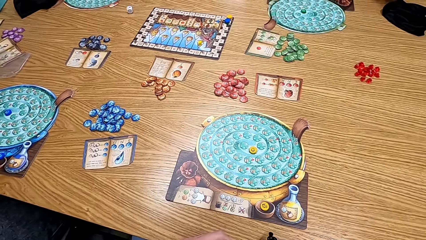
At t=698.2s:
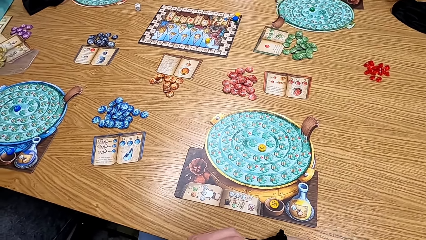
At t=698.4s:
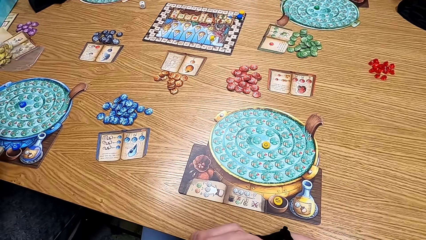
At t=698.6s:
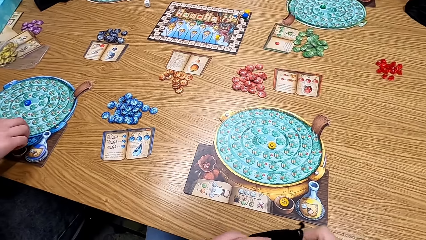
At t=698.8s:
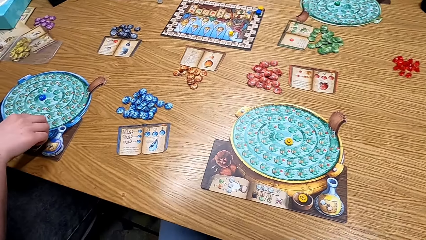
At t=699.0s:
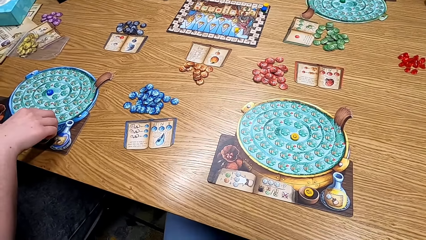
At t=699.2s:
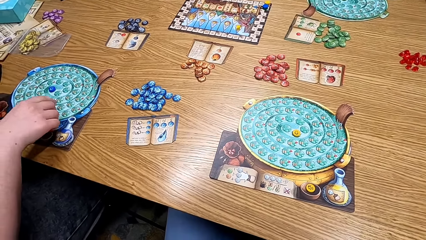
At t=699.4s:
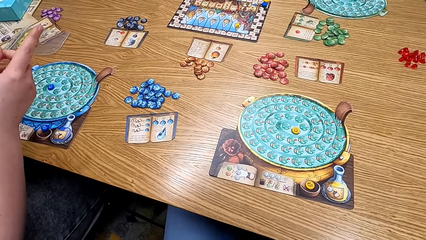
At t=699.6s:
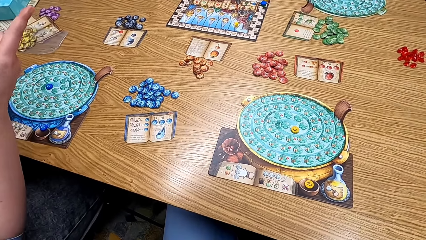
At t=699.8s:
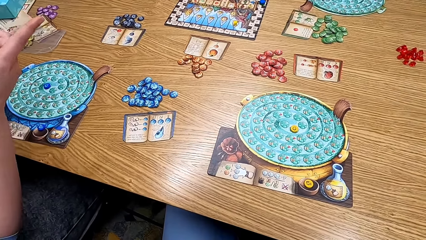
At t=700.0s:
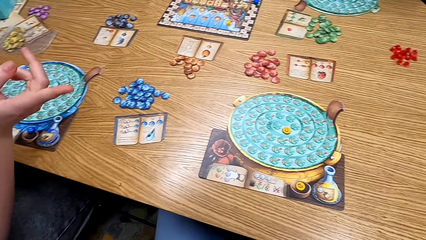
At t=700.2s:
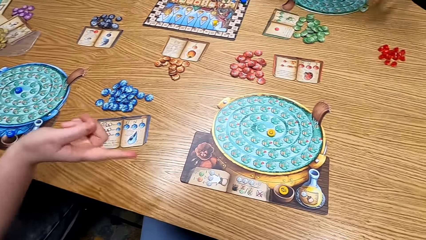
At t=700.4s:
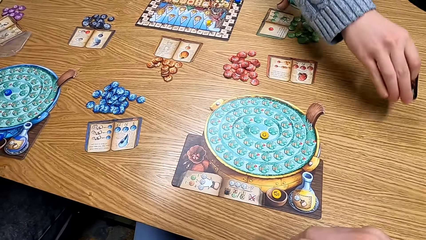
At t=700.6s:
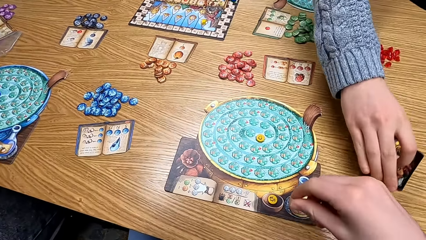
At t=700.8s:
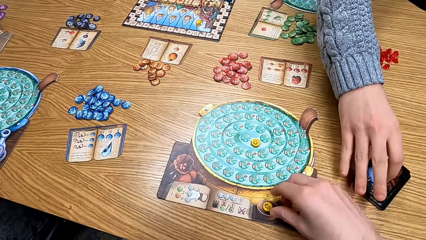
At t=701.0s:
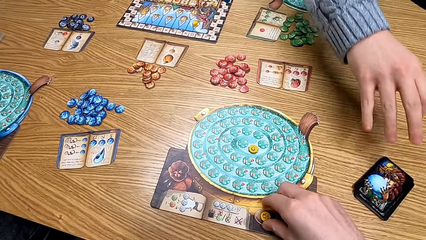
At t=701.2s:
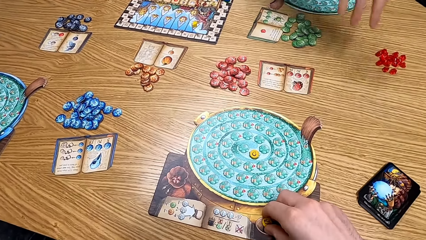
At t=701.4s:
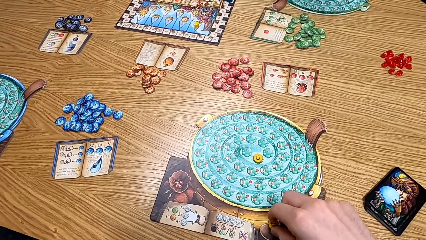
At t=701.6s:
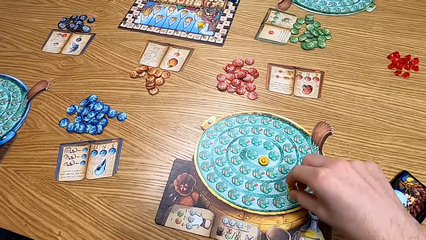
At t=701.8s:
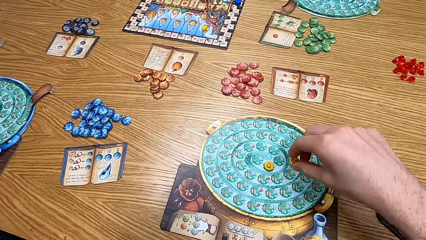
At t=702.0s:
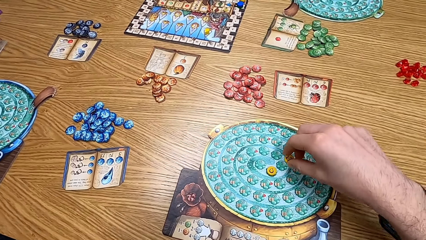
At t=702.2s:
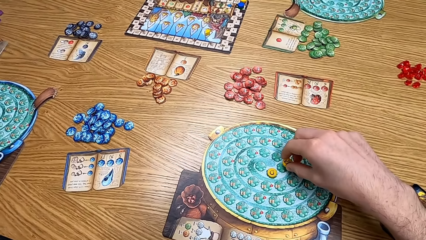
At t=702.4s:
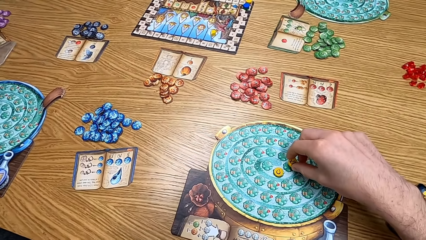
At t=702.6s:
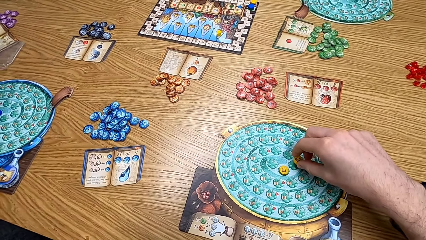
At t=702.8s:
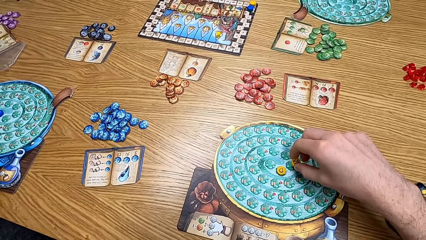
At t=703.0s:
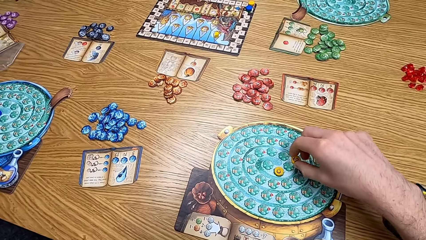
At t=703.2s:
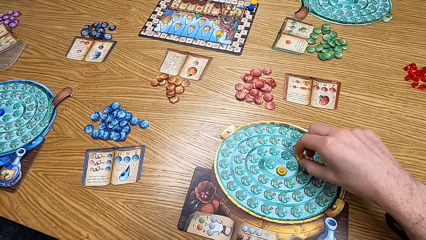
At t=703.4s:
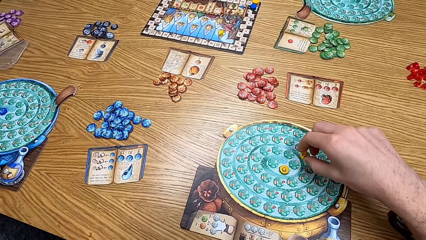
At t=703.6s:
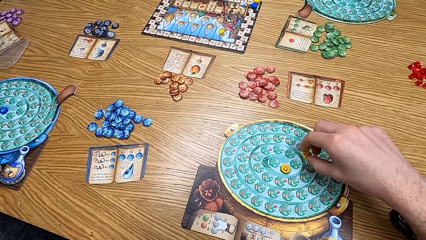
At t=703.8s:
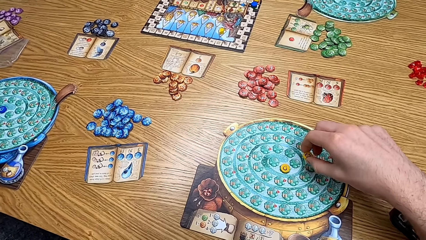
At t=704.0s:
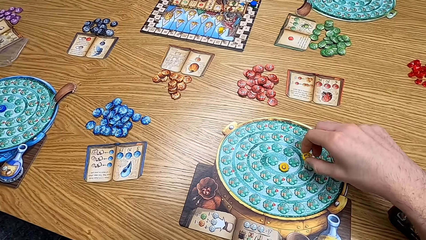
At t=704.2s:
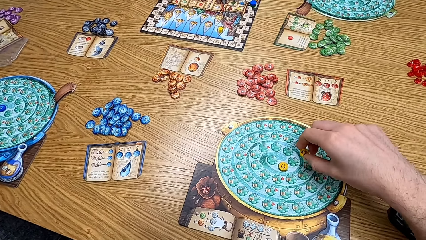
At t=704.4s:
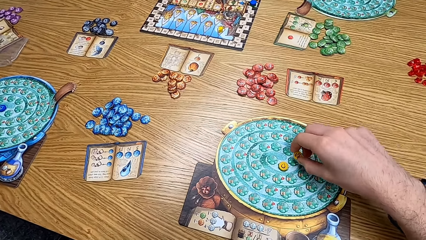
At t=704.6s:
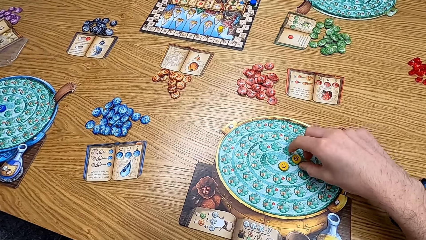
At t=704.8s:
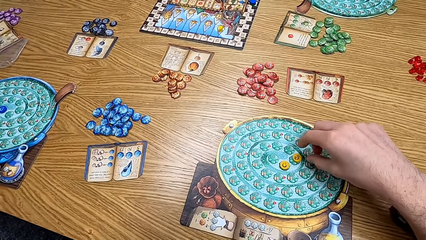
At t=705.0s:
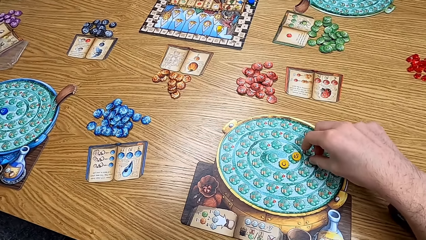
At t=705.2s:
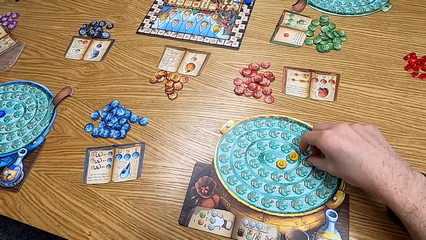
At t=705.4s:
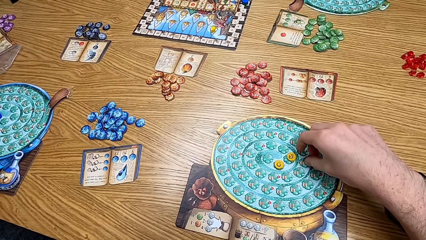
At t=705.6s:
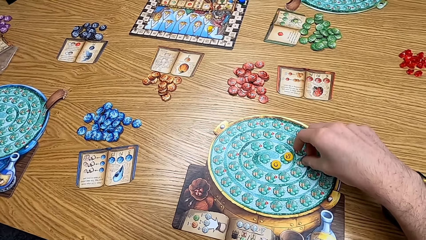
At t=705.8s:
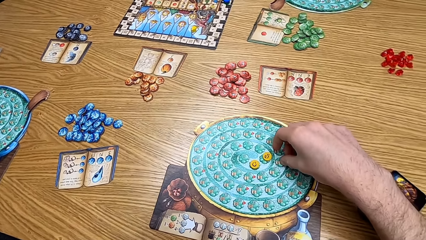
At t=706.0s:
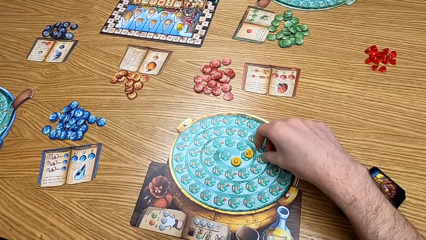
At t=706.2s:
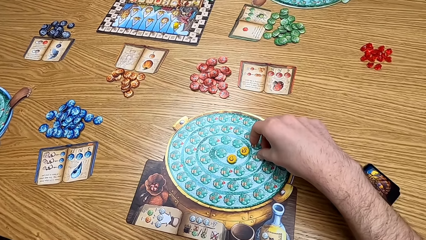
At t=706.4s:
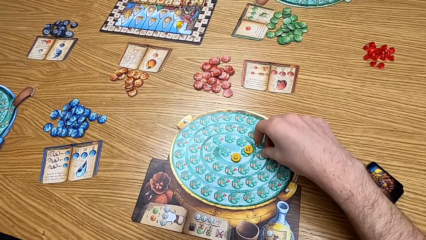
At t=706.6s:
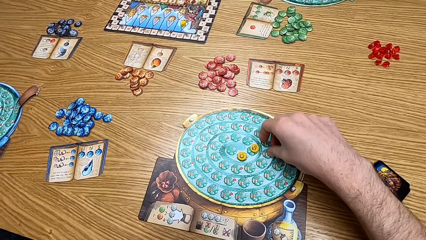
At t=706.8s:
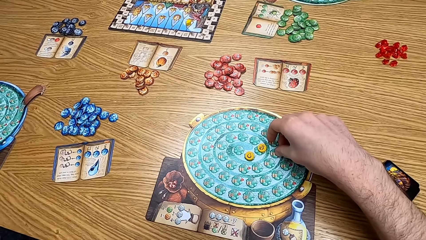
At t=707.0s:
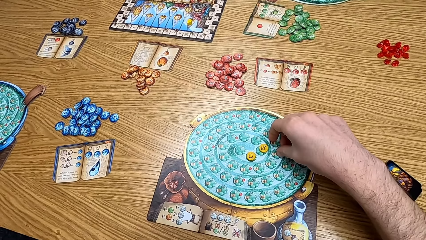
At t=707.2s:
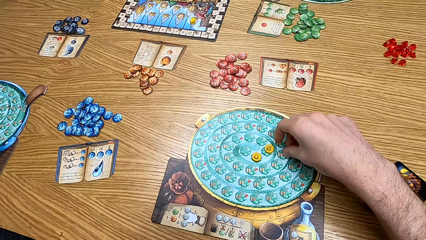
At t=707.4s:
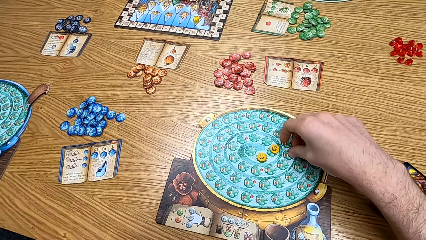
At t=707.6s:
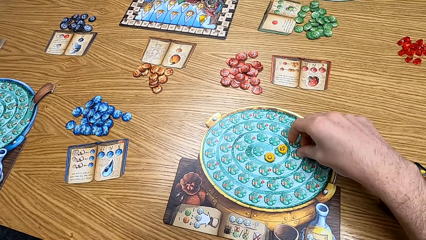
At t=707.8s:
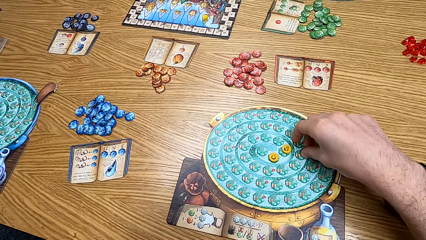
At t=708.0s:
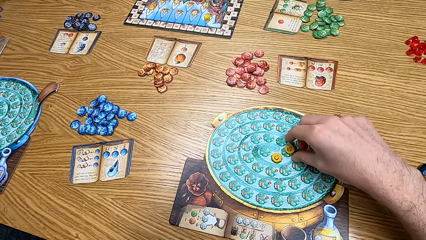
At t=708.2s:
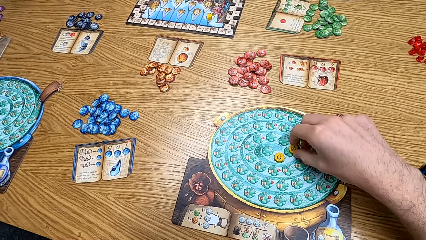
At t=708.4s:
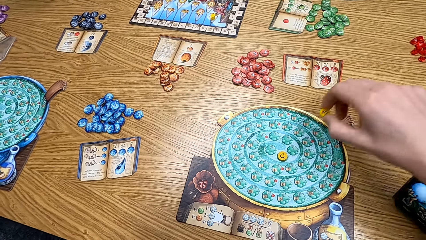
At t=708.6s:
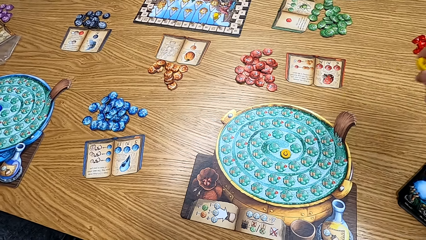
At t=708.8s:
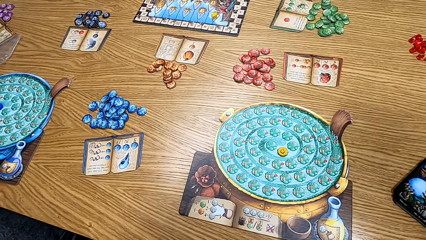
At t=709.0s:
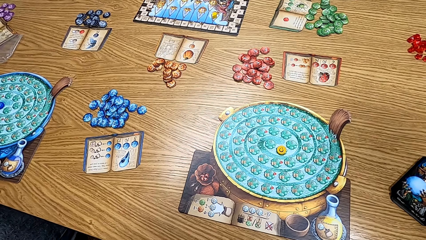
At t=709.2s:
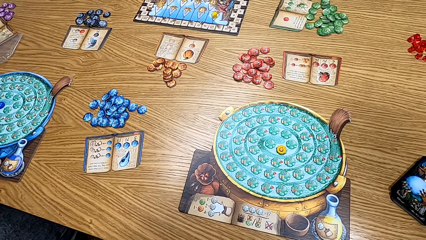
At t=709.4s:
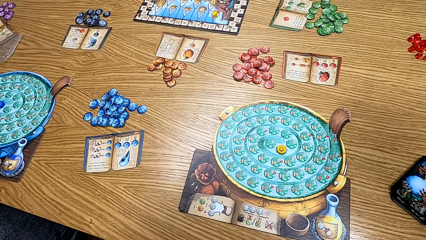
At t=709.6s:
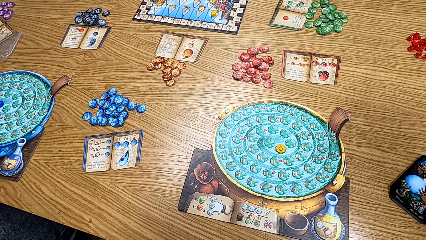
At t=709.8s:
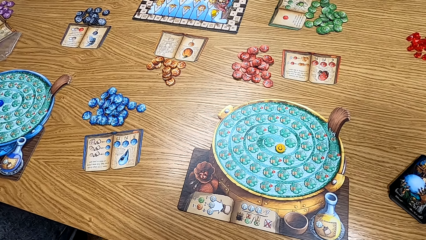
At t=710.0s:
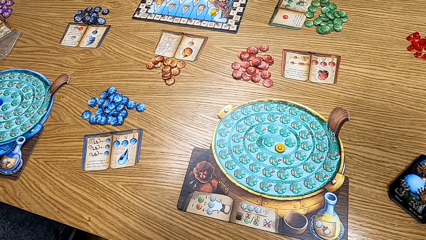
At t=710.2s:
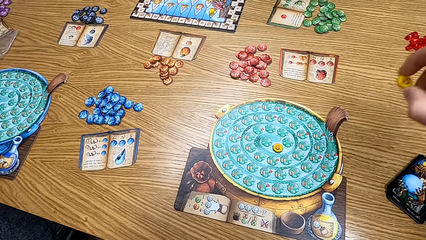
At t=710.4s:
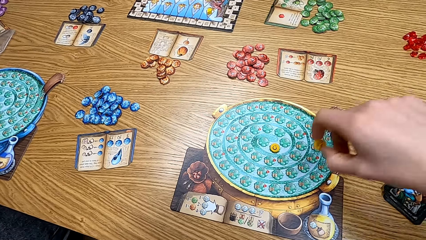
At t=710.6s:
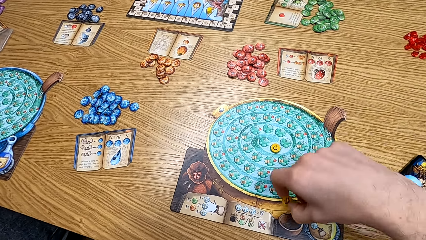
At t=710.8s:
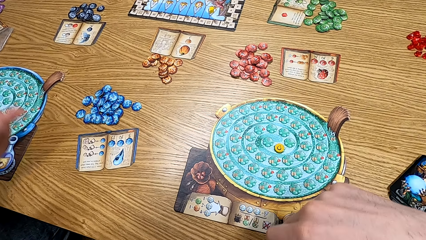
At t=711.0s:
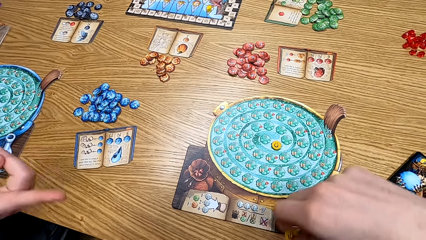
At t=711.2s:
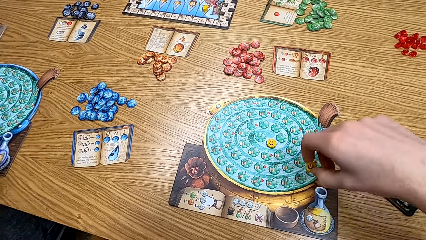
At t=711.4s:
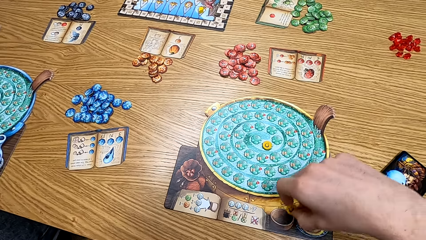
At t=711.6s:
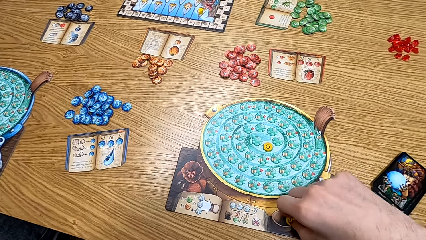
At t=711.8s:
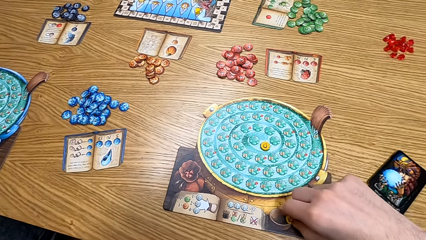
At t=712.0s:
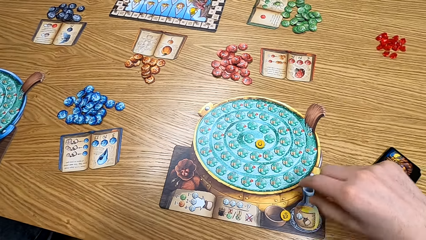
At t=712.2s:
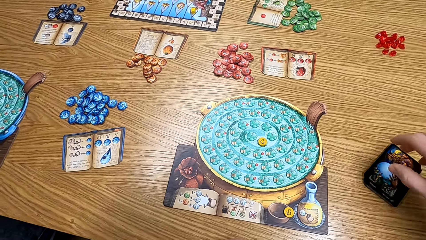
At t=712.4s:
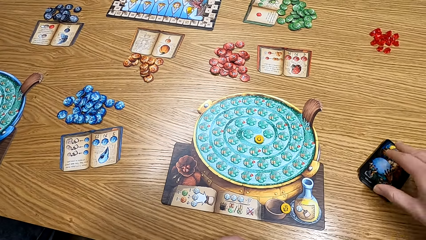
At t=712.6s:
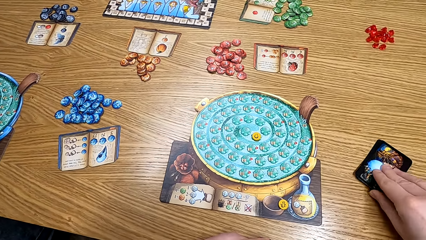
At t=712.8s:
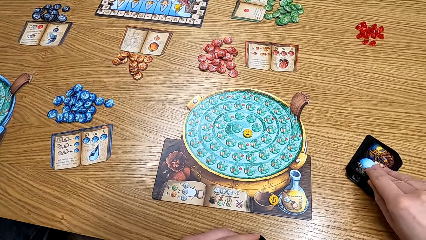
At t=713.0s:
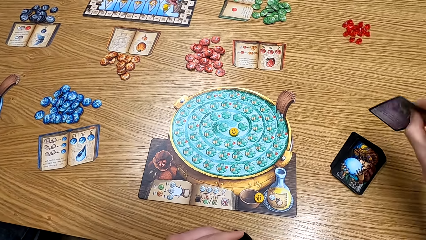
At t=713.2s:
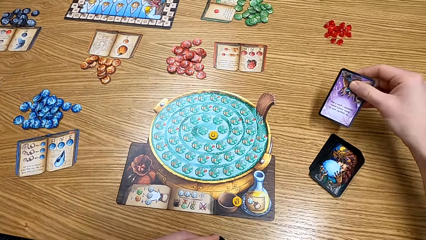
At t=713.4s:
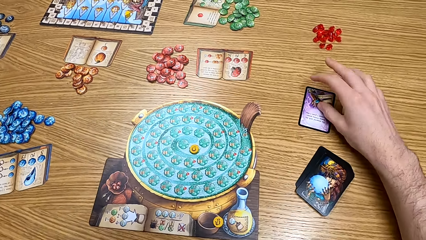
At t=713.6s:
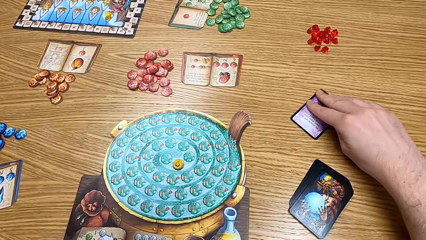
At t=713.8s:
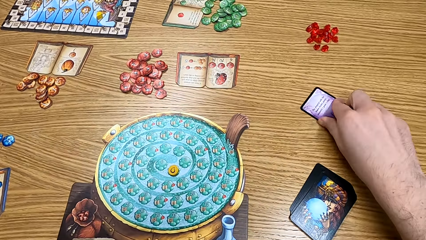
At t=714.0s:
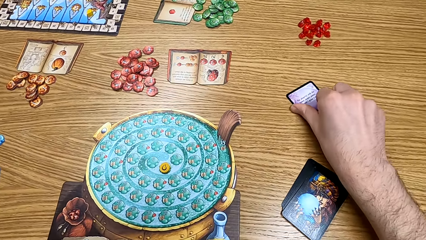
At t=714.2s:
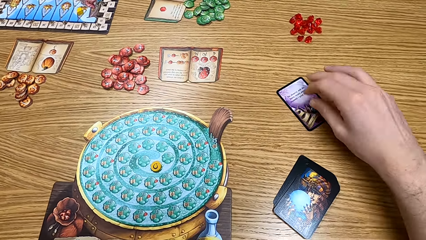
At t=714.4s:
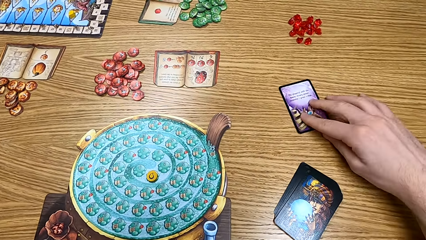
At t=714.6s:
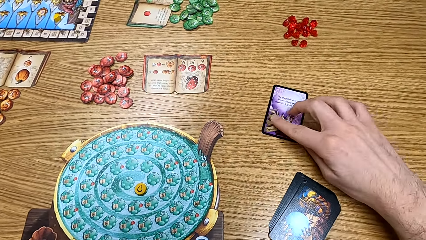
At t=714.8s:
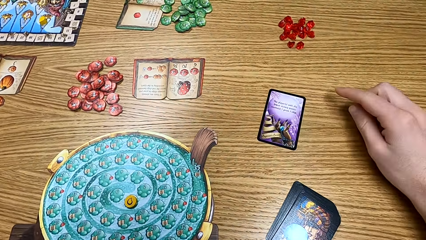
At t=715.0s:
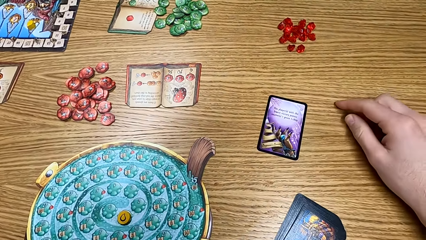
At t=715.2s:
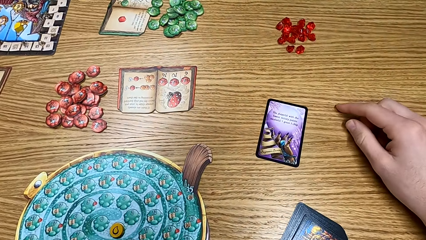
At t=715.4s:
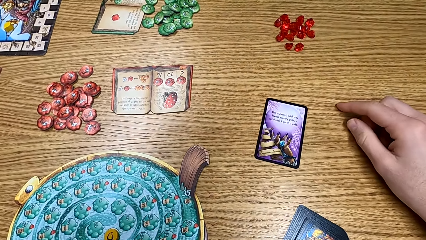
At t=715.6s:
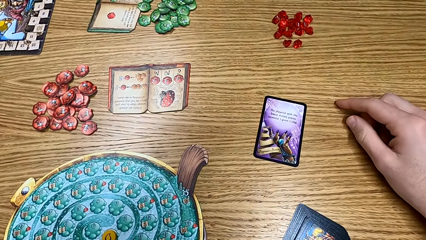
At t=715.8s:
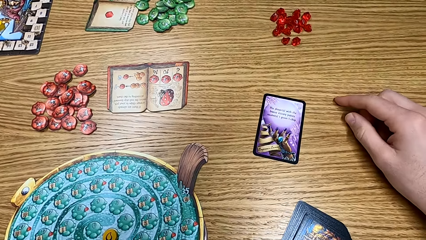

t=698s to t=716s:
The camera wearer looks at the bag. A lady points towards another lady. The other lady puts the cards on the table. The camera wearer plays the board game. They look at the game. They put the cards on the table. They touch the card. They pick up the cards from the table. They play the board game. They put the card on the table.
